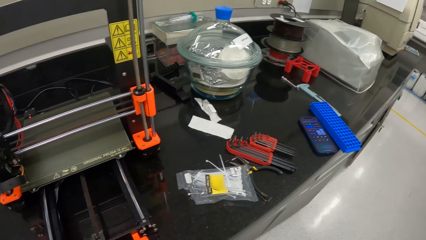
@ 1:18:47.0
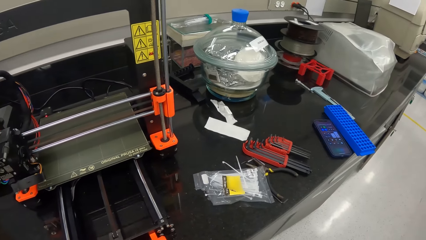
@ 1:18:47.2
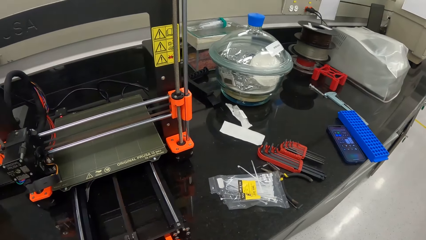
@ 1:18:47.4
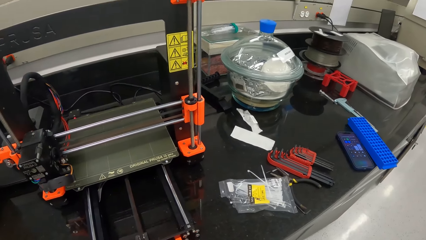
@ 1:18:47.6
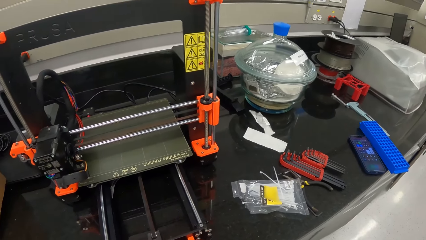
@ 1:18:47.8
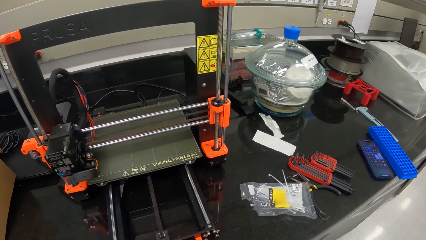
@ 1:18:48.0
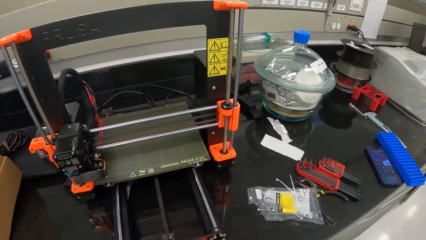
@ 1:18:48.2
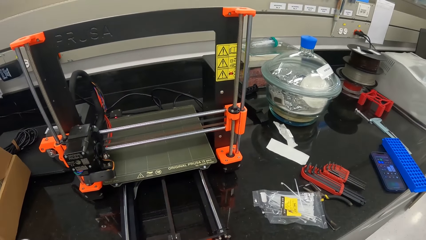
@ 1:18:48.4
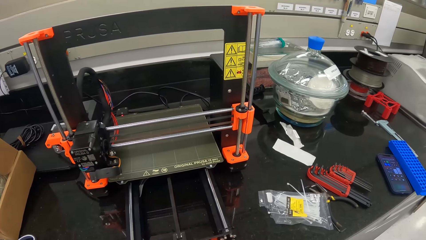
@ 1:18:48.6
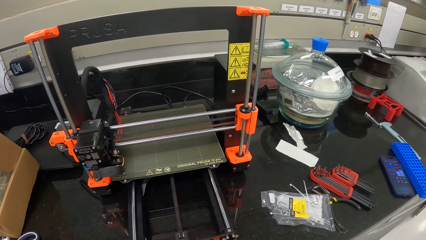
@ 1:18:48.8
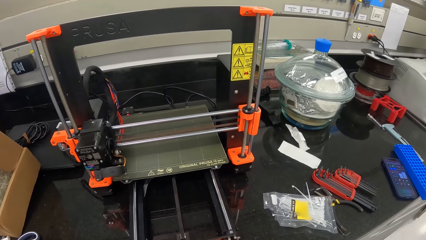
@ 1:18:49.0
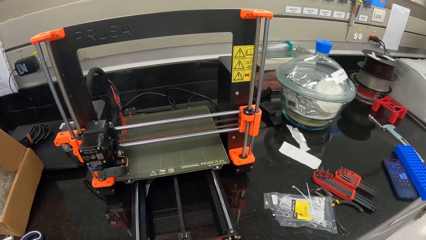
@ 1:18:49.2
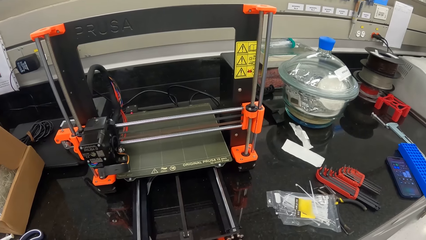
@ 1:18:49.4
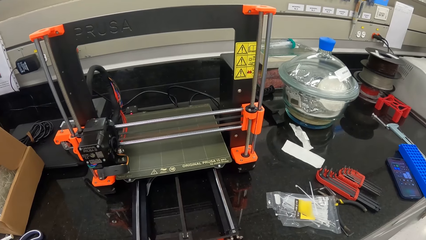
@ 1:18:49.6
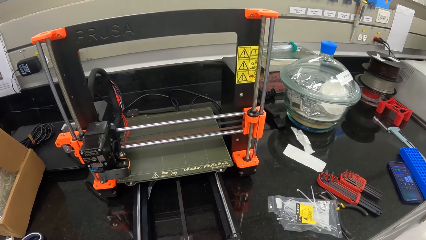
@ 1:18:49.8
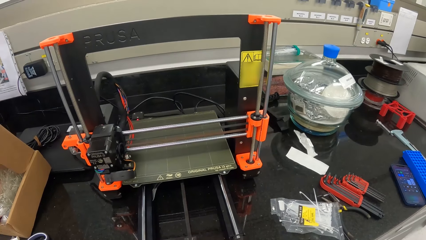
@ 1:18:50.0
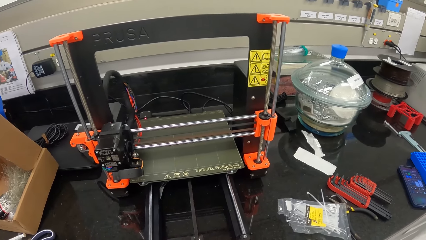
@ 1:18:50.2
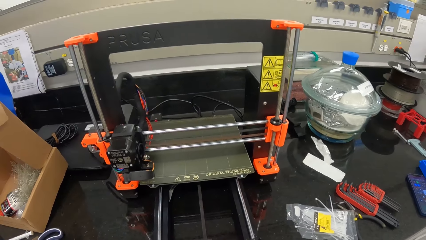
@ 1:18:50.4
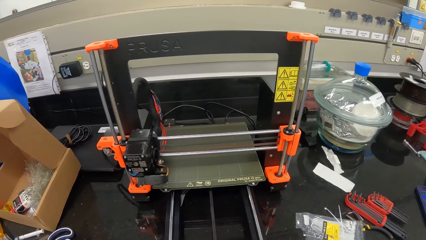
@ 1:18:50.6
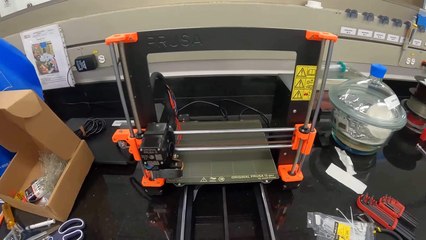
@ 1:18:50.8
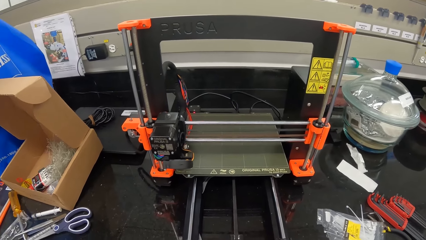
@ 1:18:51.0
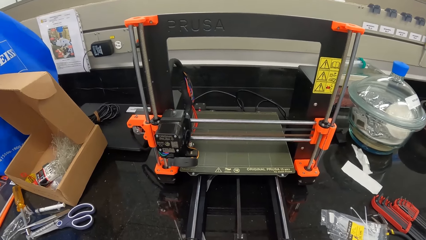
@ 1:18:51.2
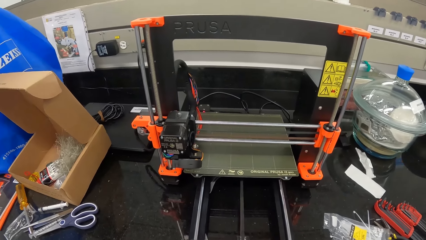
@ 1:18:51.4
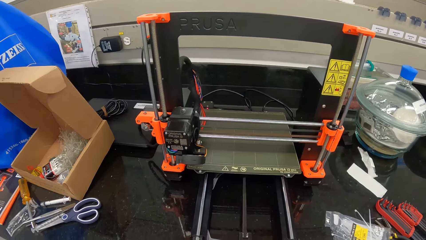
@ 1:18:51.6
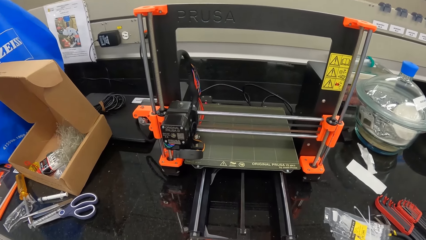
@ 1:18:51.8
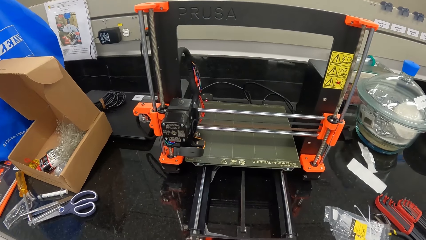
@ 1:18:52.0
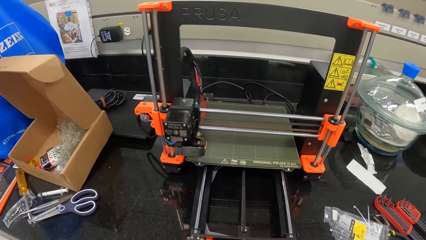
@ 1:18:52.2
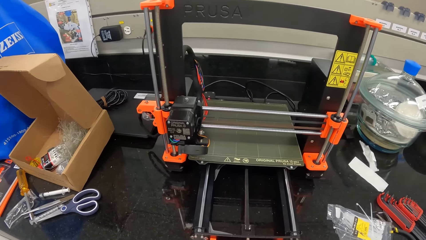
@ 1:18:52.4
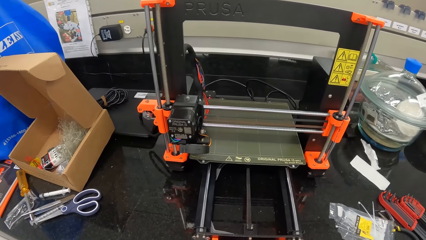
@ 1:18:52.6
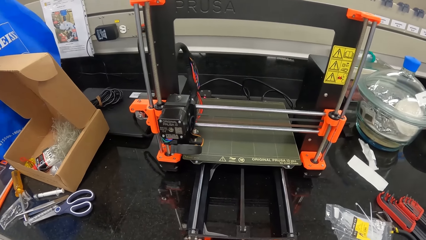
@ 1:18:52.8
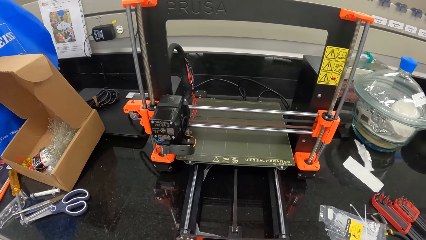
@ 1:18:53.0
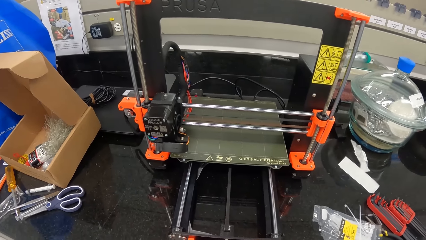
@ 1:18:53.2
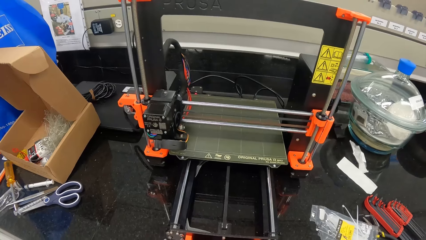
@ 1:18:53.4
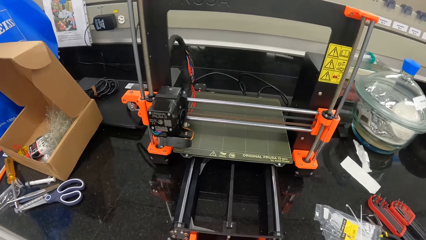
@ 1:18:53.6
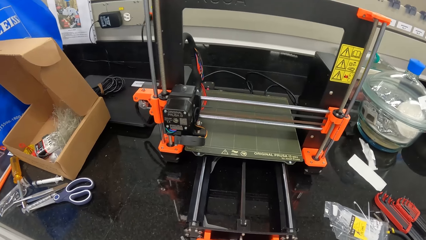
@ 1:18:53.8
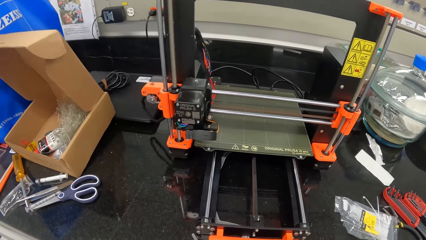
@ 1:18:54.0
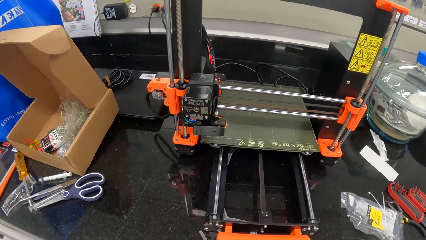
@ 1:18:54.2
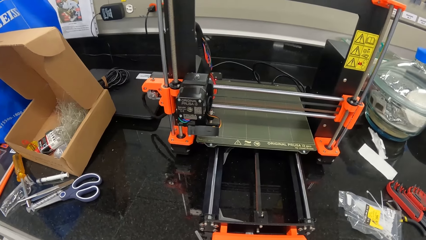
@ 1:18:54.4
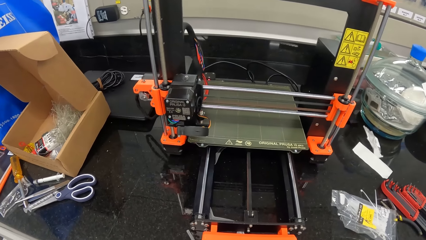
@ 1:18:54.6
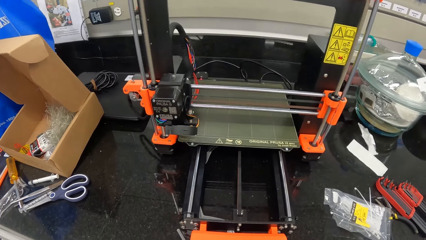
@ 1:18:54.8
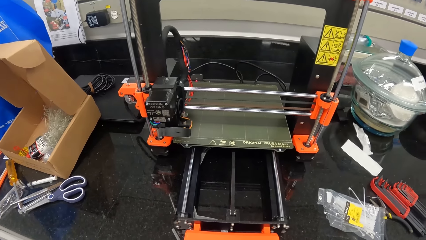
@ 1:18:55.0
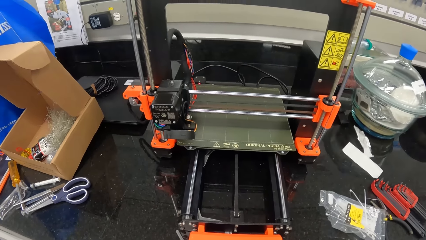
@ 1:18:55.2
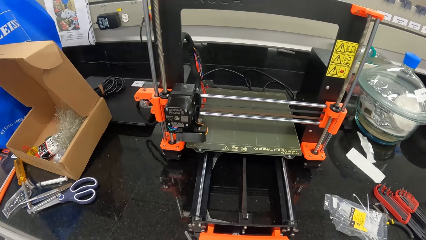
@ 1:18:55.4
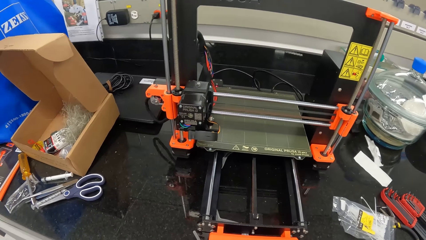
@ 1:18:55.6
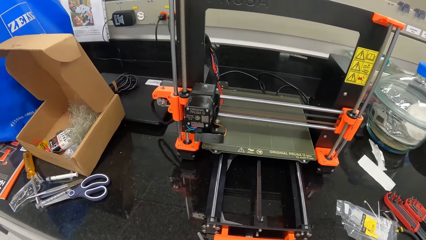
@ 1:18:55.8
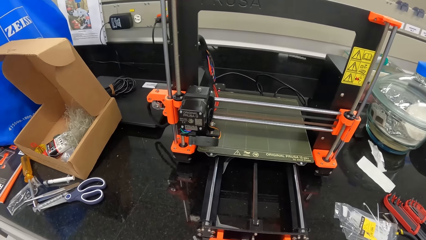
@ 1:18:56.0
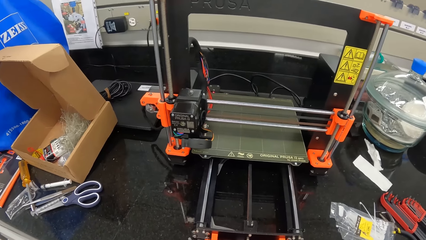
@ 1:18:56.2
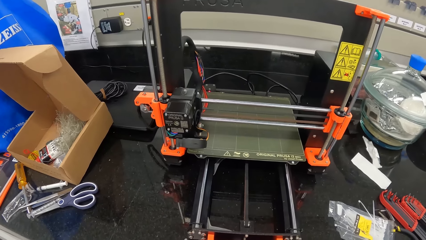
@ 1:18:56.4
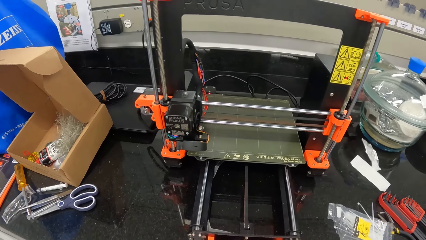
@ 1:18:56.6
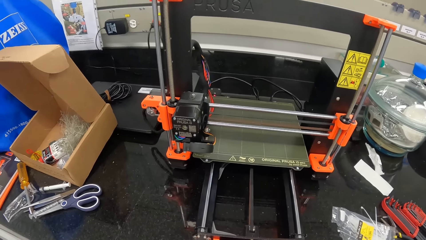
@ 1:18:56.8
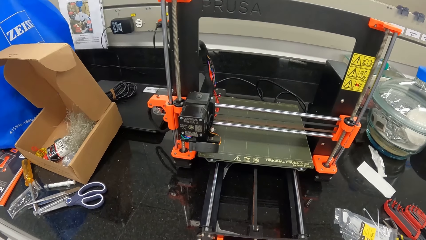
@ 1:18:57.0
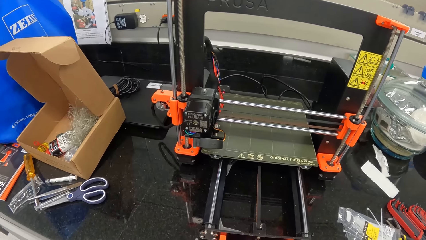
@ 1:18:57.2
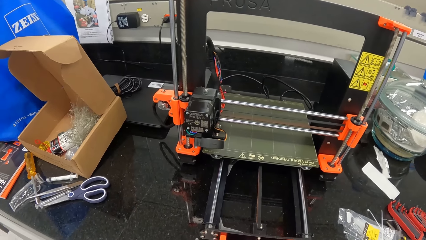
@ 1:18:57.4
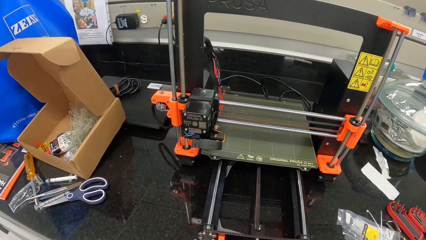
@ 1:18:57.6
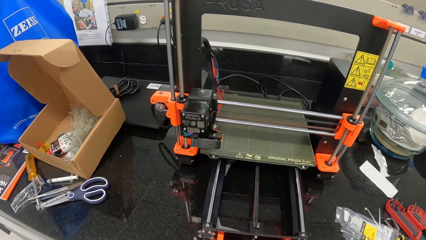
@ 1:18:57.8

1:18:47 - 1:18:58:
The camera wearer looks at the scanning machine.

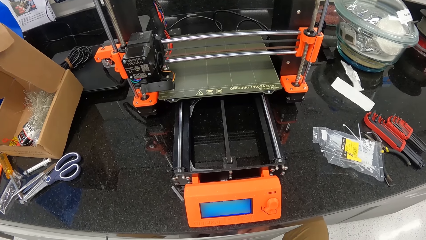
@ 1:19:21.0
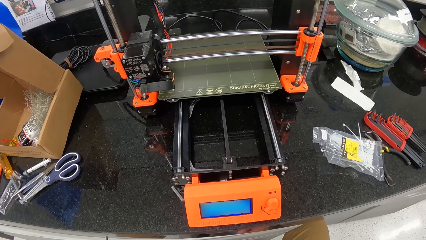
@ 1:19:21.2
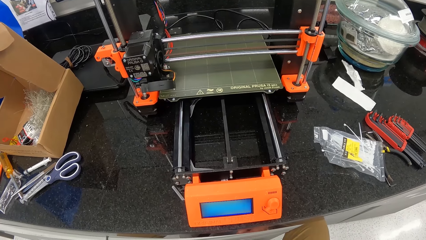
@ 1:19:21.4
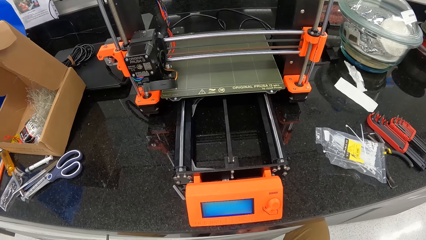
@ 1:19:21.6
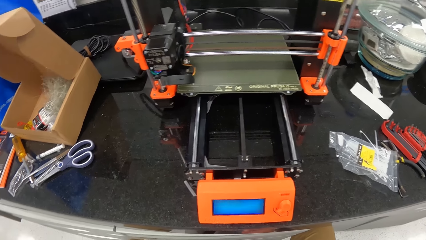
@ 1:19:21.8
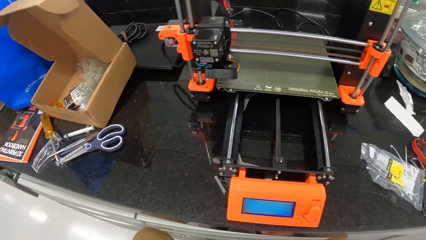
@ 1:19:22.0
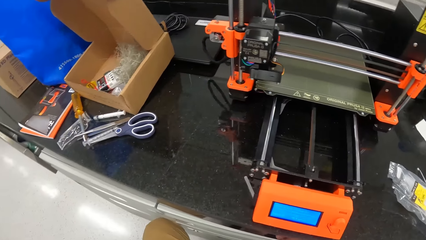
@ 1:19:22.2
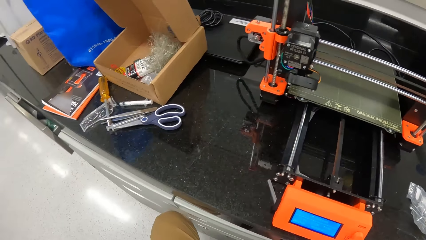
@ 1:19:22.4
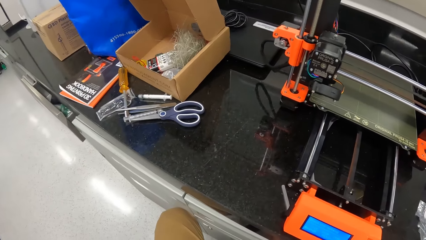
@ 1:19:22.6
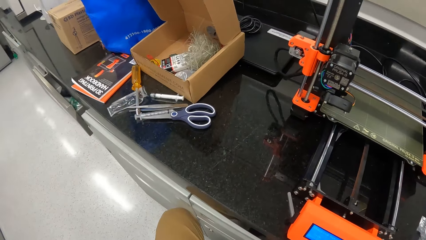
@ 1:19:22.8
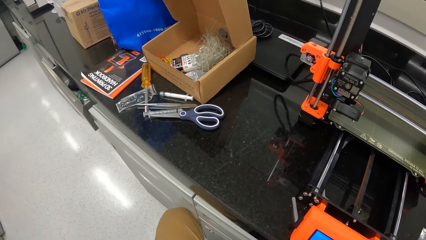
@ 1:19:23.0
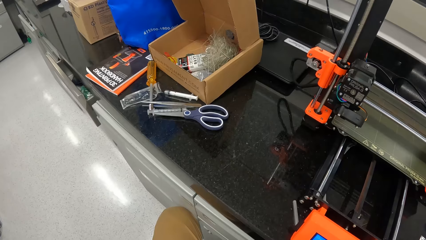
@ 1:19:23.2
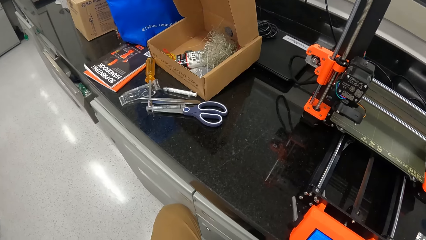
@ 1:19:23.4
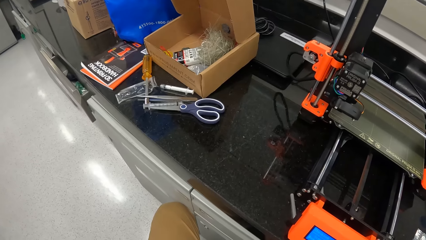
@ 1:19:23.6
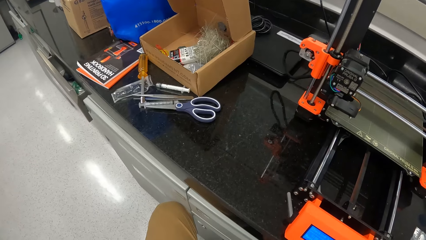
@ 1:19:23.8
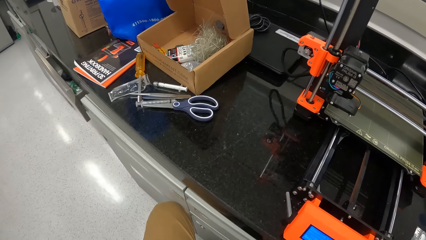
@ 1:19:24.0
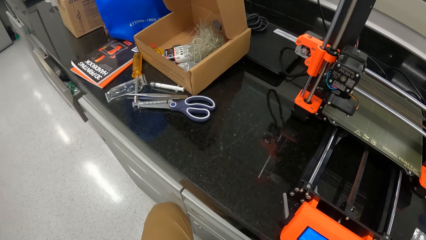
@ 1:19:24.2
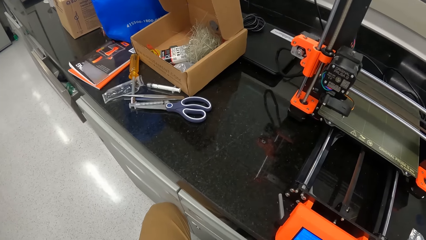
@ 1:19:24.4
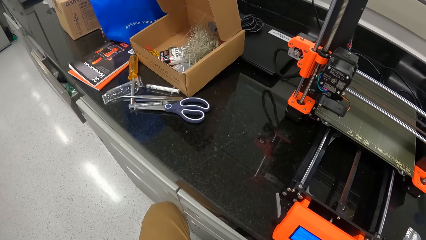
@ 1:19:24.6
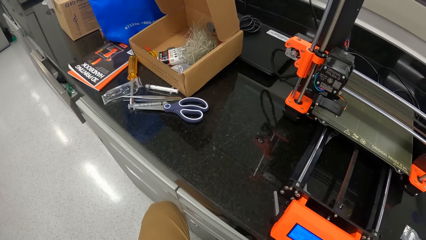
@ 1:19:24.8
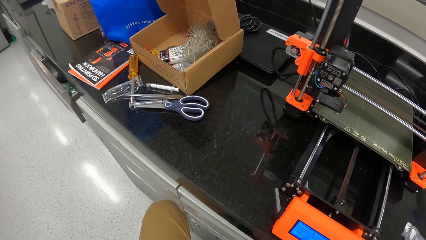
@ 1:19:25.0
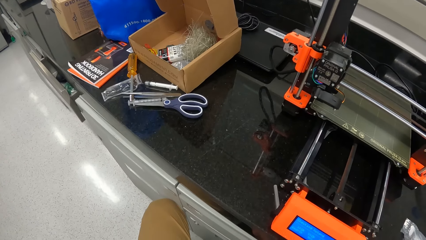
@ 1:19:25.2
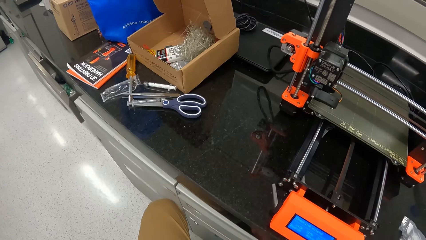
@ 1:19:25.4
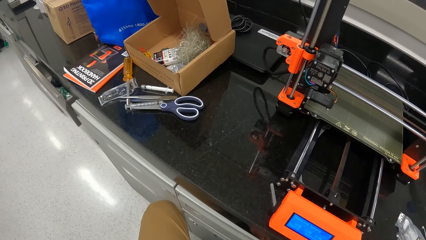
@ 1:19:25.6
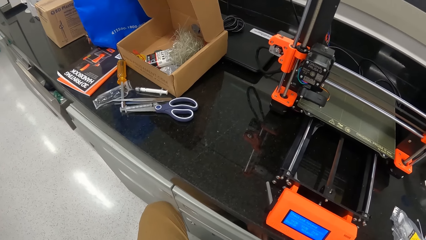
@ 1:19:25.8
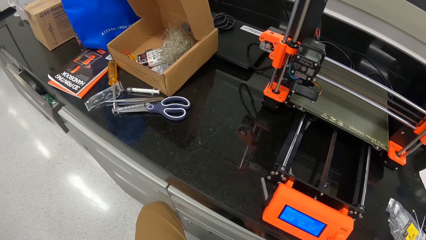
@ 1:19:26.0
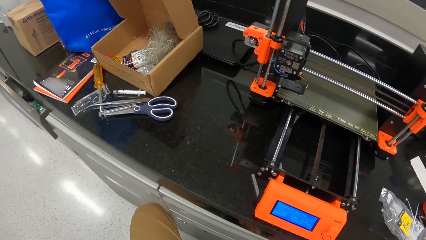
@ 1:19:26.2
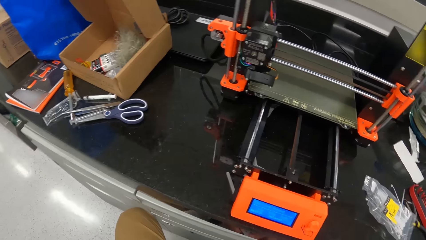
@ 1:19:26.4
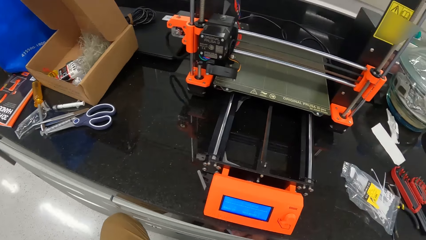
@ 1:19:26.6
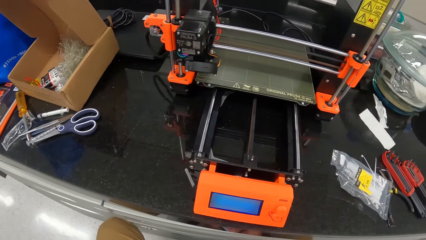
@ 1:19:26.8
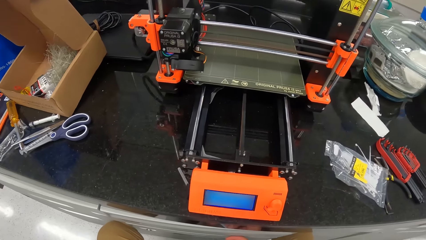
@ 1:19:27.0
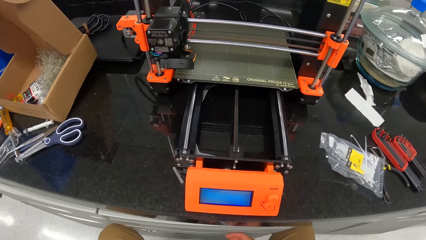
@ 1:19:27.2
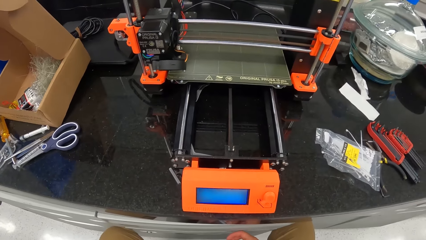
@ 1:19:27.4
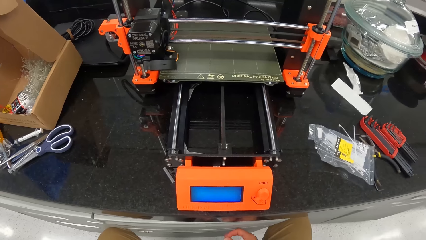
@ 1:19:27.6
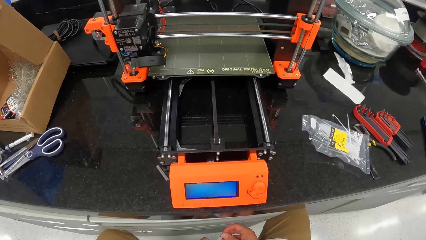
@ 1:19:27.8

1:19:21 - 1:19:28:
The camera wearer looks around the table.
